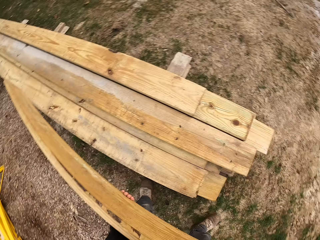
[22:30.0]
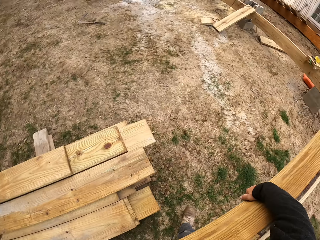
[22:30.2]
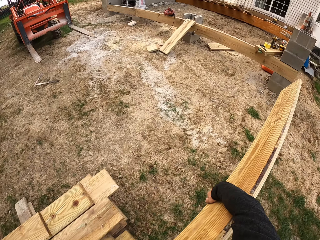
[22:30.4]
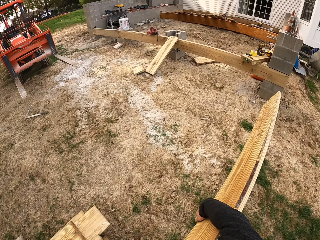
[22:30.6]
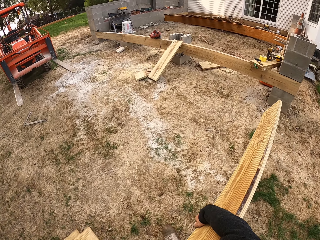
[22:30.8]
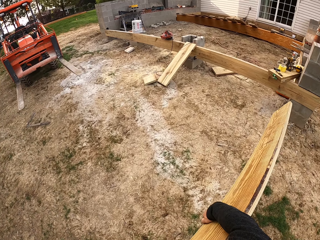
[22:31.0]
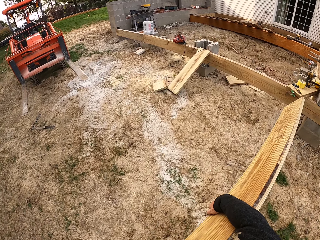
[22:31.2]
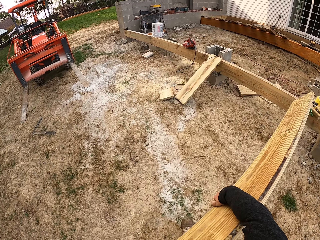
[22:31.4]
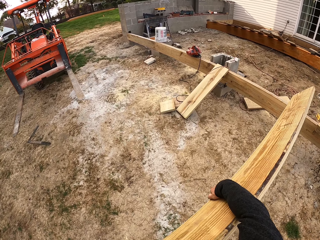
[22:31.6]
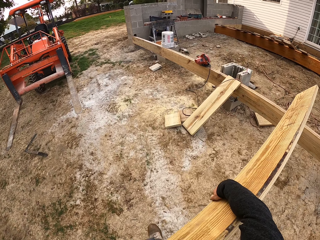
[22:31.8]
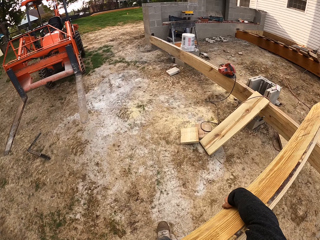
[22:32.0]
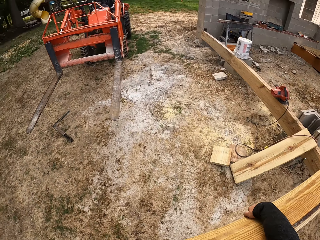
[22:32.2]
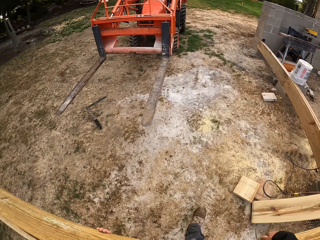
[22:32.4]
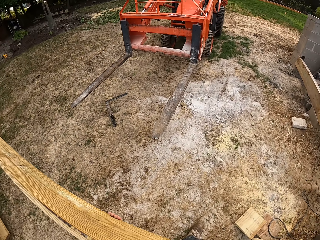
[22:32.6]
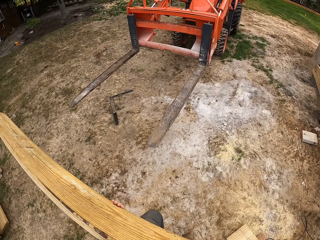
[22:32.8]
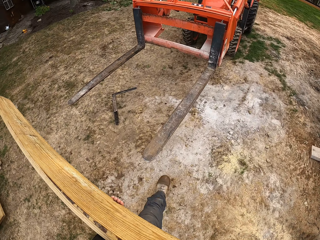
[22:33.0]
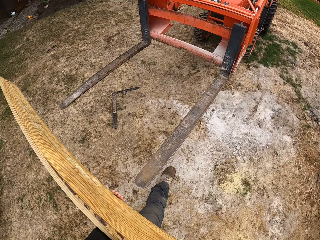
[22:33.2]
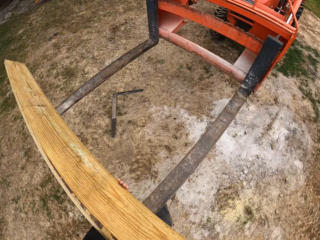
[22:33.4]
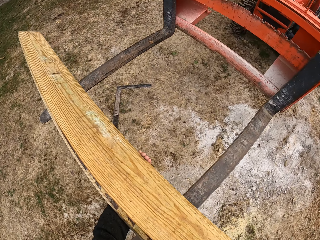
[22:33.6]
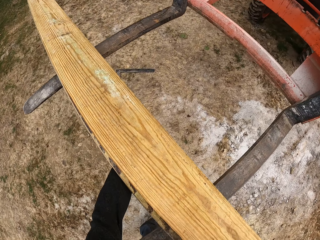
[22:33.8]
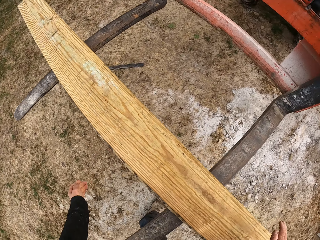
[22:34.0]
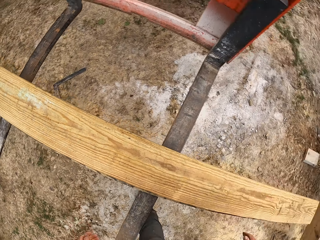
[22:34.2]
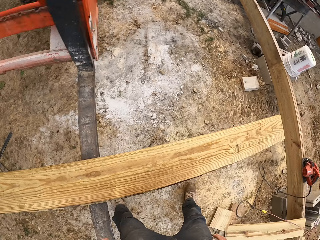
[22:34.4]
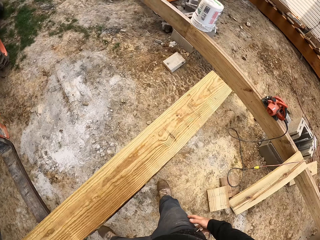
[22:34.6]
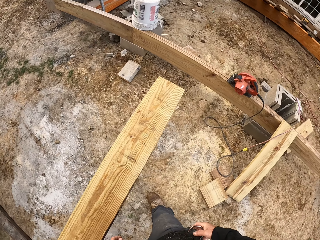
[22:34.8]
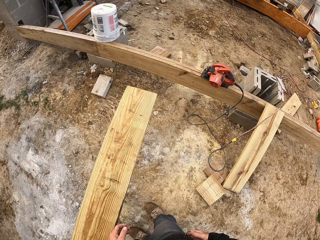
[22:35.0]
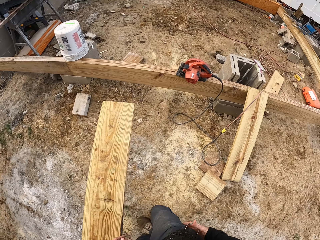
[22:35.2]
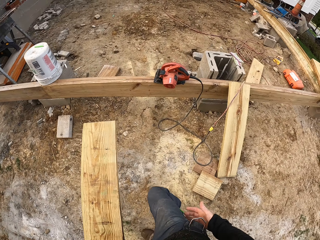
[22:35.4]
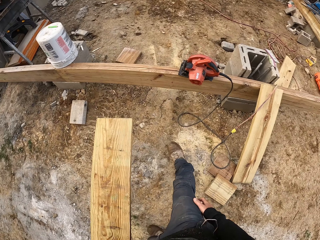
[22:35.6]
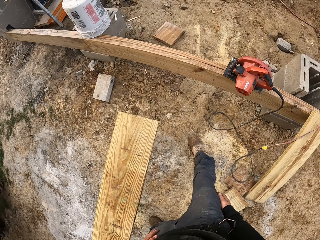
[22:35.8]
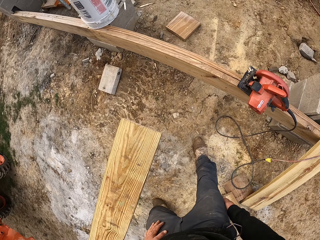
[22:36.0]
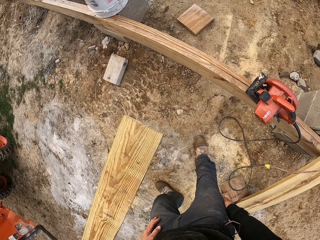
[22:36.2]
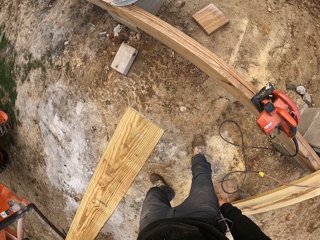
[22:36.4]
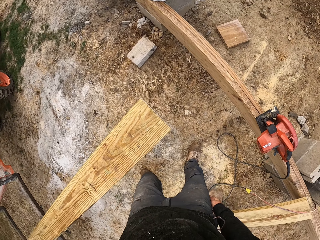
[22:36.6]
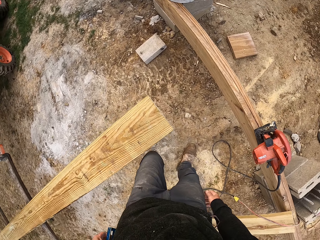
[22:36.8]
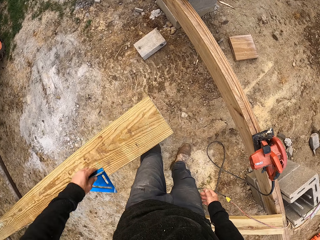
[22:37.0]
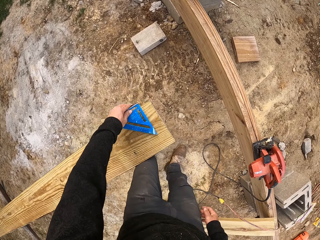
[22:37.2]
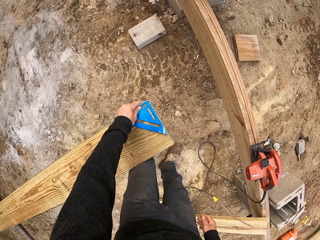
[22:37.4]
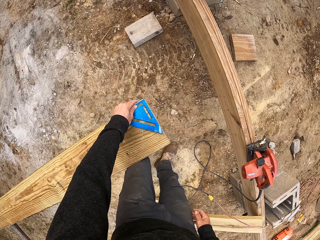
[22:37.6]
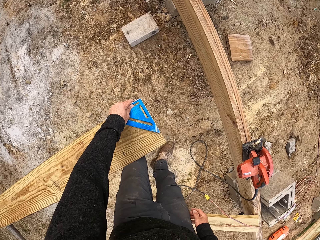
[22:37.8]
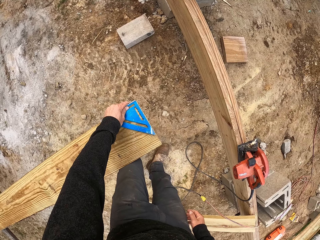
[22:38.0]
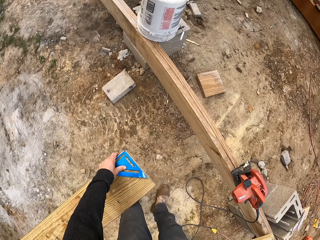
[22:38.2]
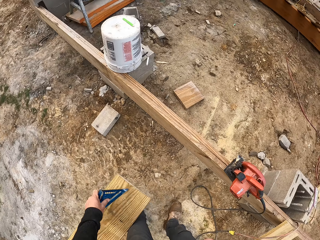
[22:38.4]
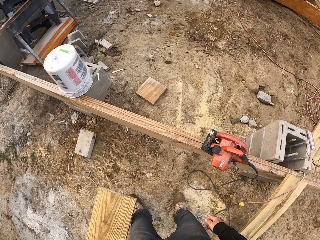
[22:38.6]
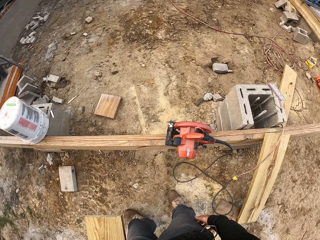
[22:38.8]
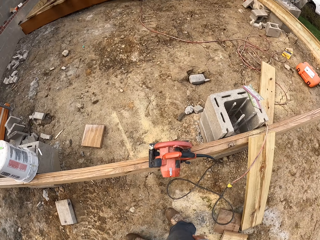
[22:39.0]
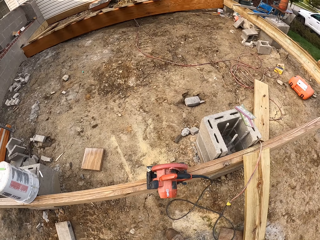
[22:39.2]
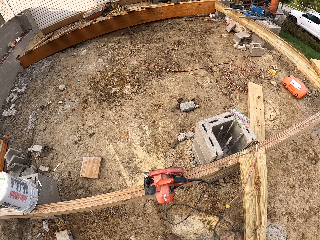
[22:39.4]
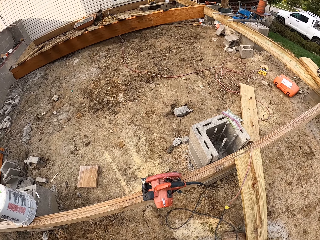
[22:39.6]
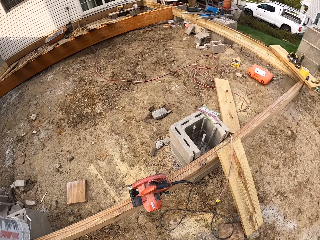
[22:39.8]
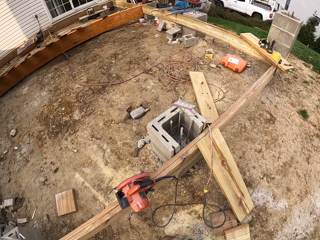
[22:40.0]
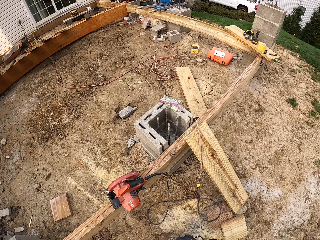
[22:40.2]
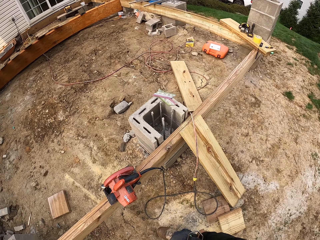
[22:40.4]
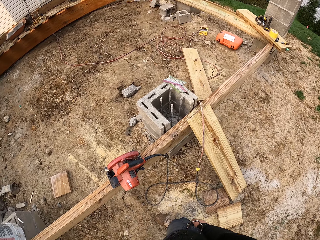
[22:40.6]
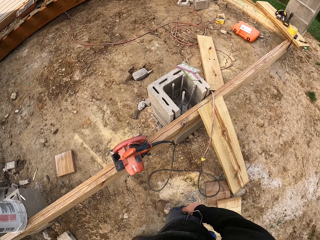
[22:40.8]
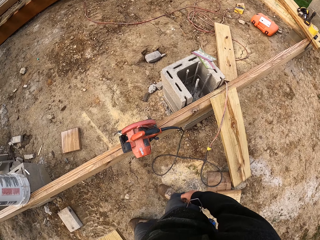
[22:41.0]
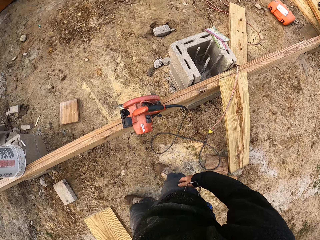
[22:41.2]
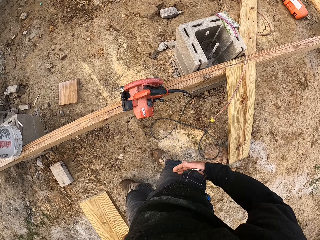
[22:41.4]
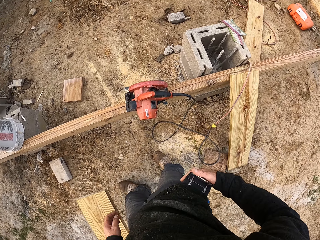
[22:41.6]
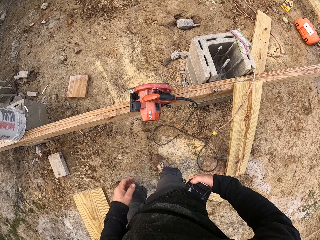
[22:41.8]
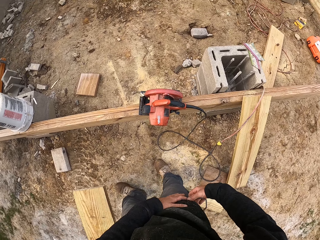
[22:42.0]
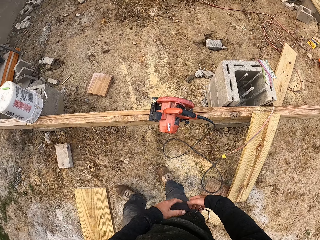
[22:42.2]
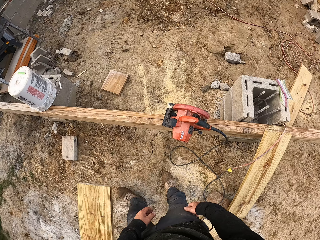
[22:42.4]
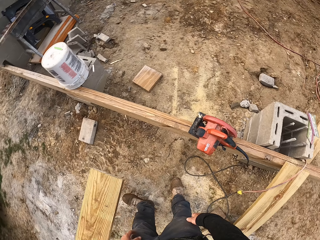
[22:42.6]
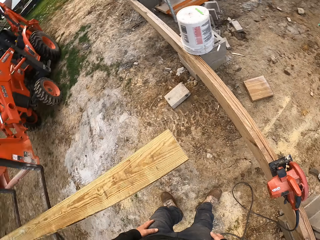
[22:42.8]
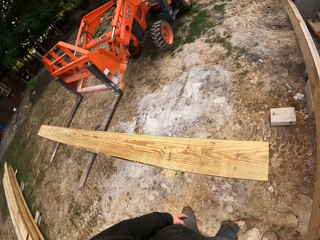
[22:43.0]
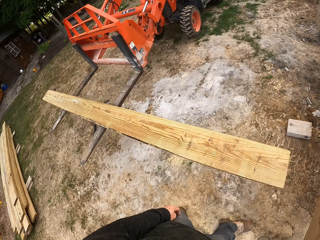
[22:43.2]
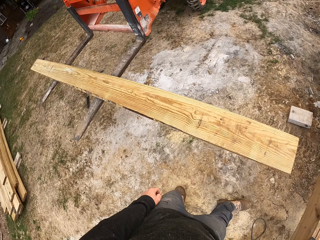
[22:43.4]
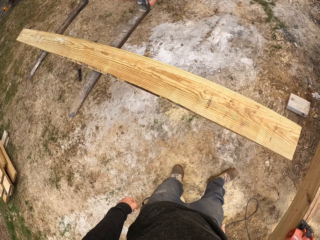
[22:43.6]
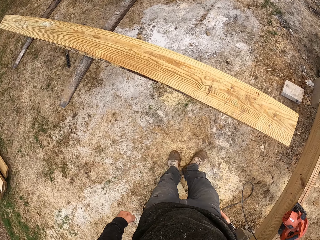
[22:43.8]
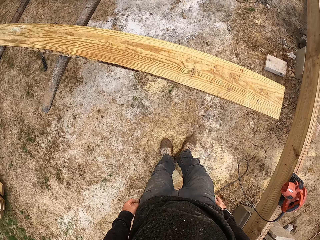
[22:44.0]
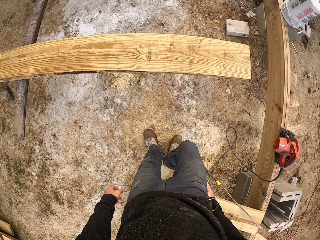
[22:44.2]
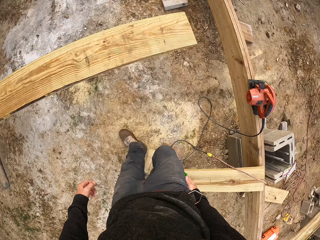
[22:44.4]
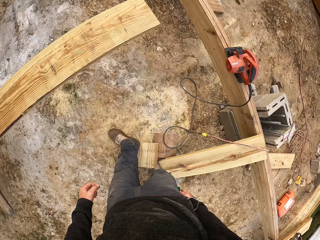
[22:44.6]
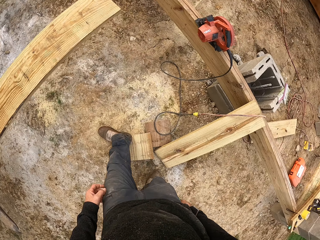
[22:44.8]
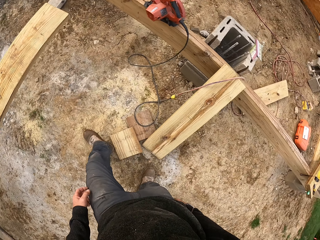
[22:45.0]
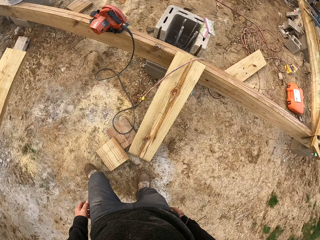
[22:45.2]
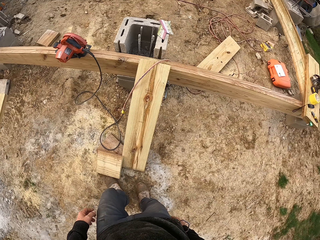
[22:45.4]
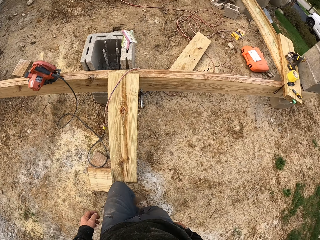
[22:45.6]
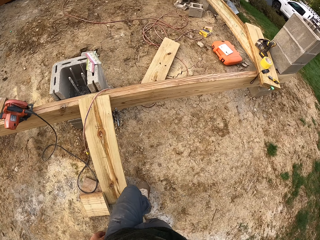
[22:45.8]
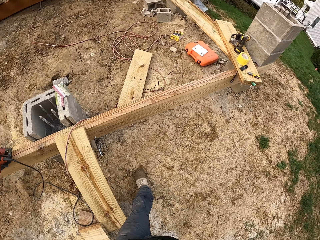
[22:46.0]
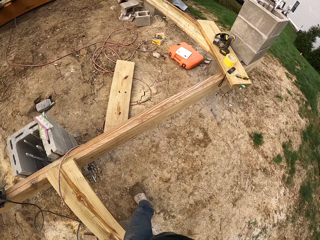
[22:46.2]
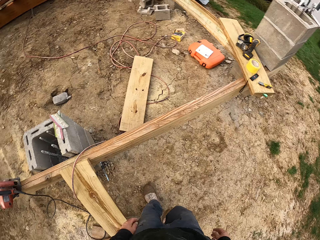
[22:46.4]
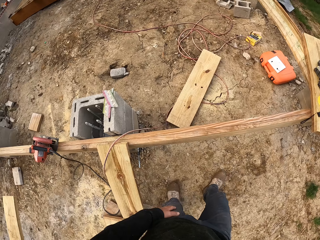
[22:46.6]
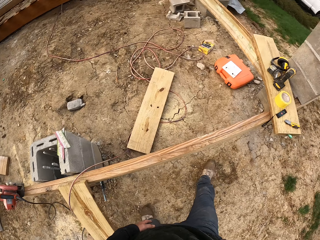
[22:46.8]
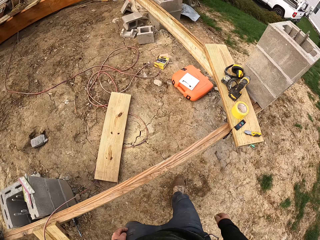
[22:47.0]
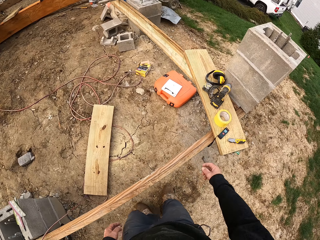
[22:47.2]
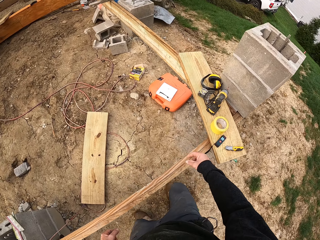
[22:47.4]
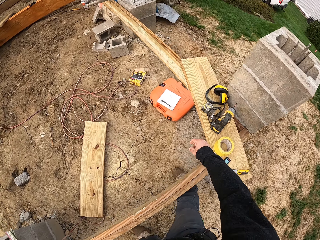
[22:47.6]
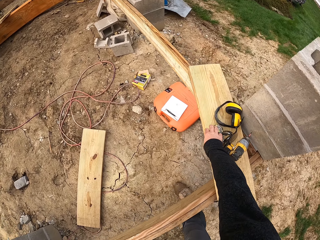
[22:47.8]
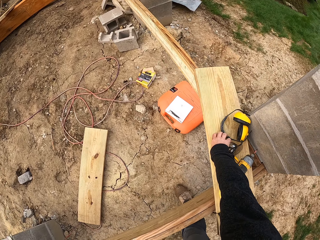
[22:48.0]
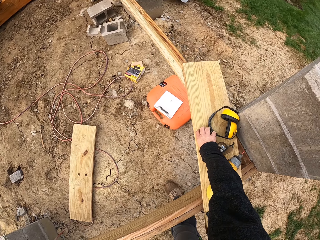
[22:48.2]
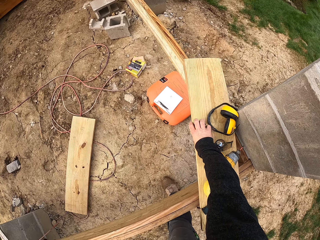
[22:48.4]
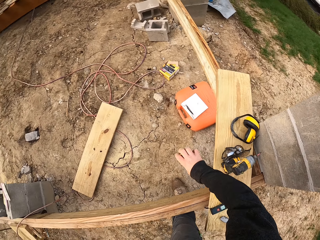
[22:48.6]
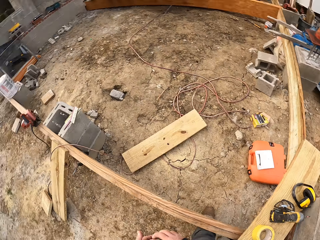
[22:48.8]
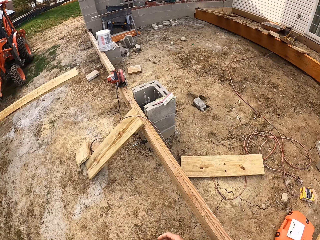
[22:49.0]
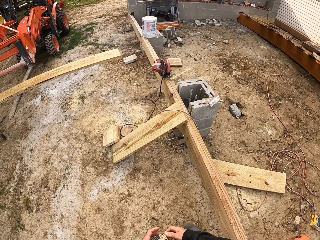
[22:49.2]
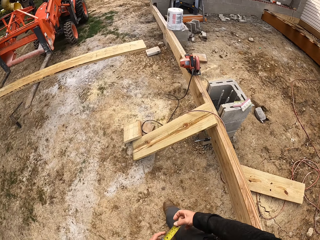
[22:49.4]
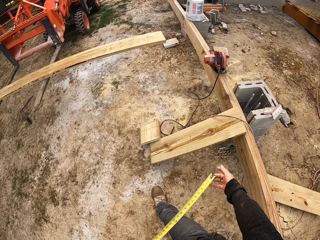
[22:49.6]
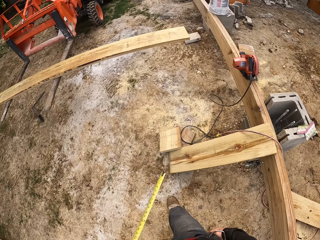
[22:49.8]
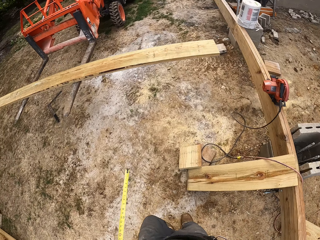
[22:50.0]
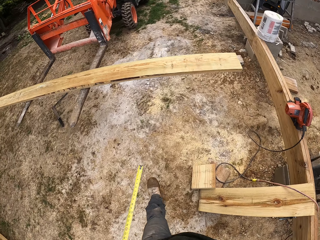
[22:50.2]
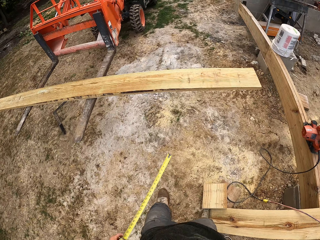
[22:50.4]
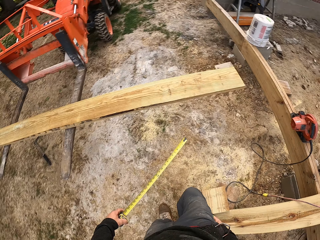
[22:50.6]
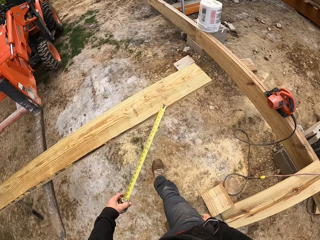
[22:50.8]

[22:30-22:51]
The camera wearer carries the piece of wood. They walk around the construction site. They drop the piece of wood on the iron rods of the truck. They look around the construction site. They place the ruler on the piece of wood. They mark on the wood. They look around the construction site. They walk around the construction site. They move the wood on the ground and walk beside the wood. They pick up the CenterPoint tape measure. They pull the tape measure. They walk towards the forklift.
